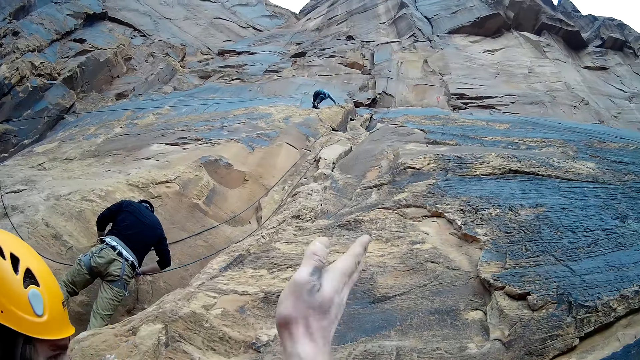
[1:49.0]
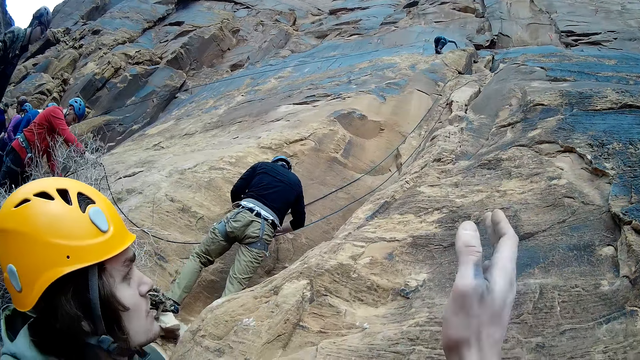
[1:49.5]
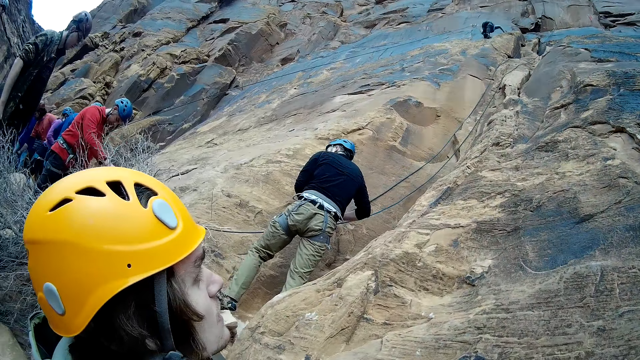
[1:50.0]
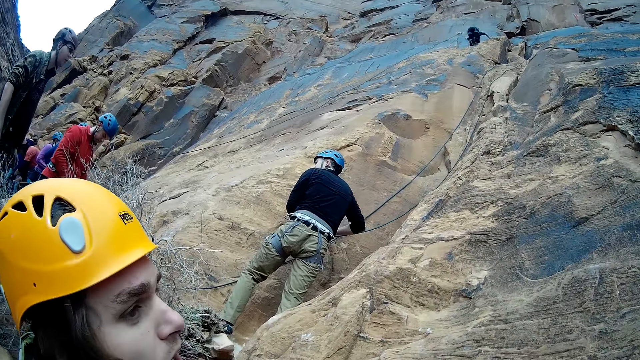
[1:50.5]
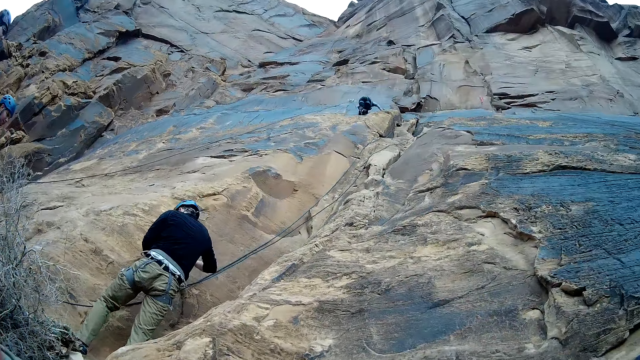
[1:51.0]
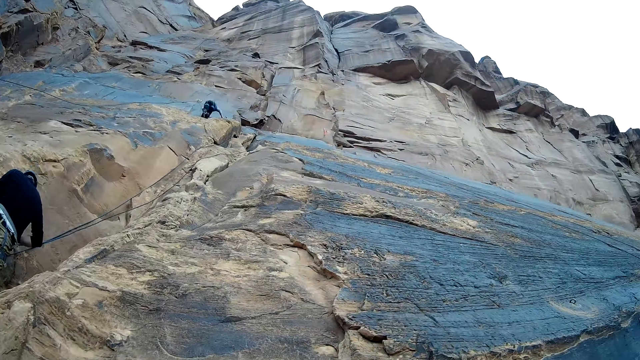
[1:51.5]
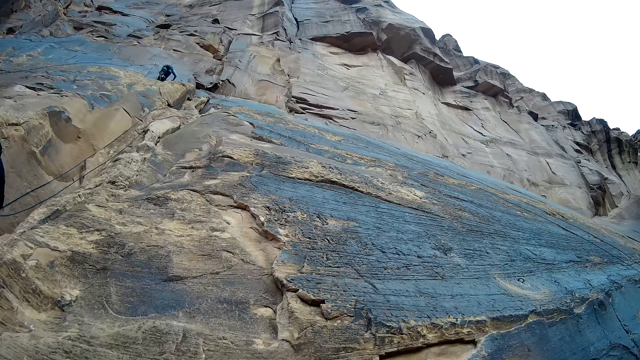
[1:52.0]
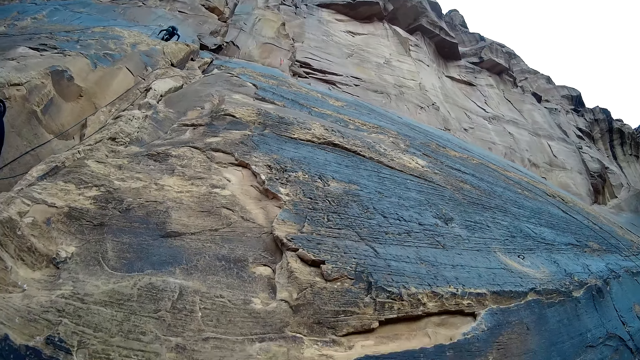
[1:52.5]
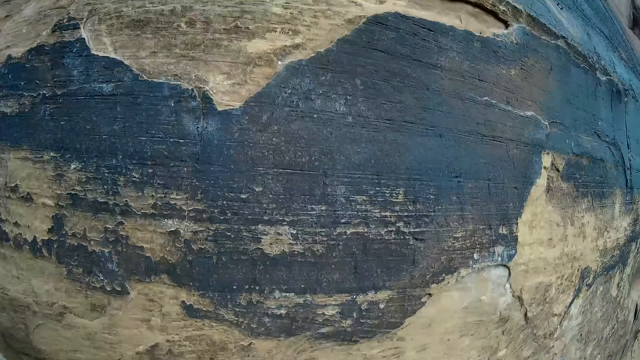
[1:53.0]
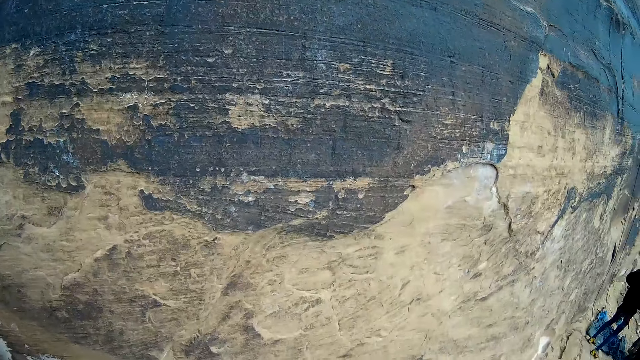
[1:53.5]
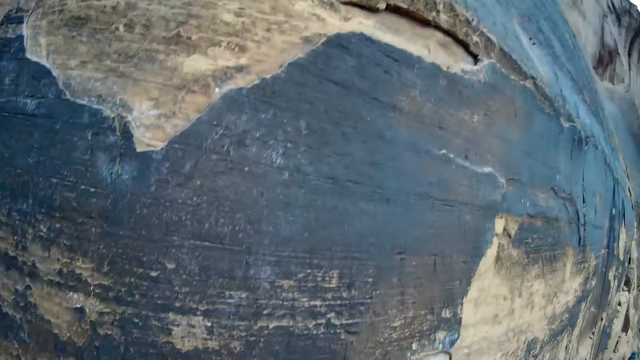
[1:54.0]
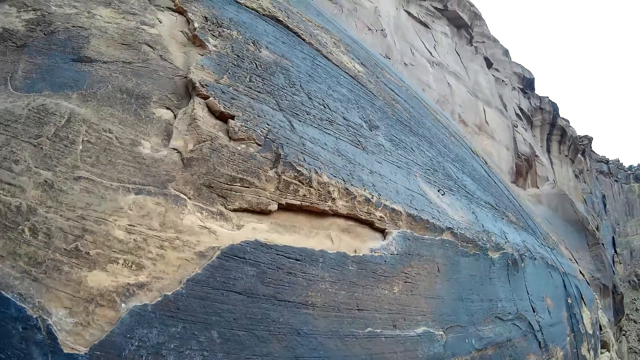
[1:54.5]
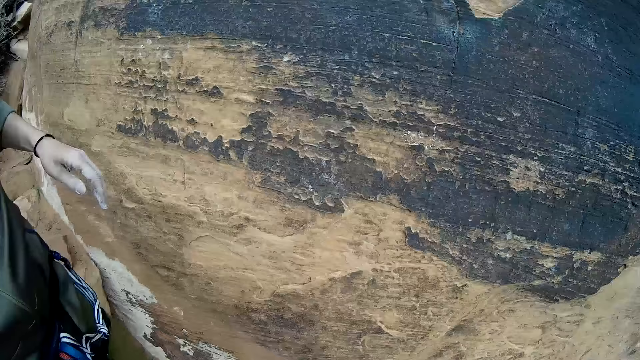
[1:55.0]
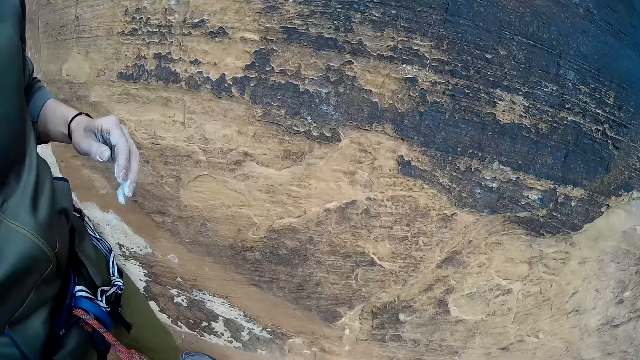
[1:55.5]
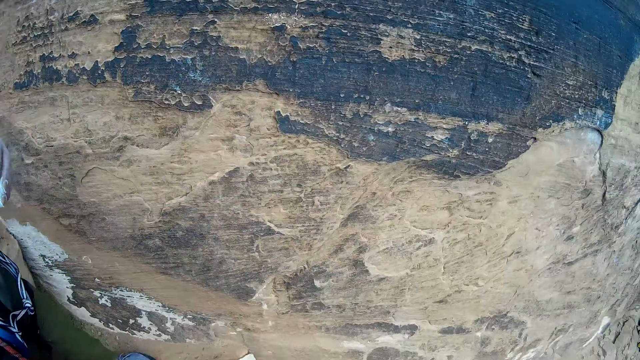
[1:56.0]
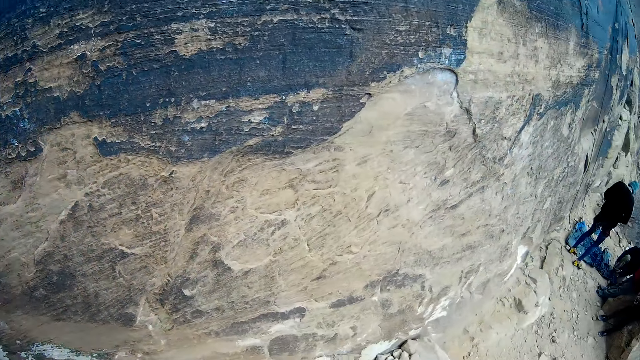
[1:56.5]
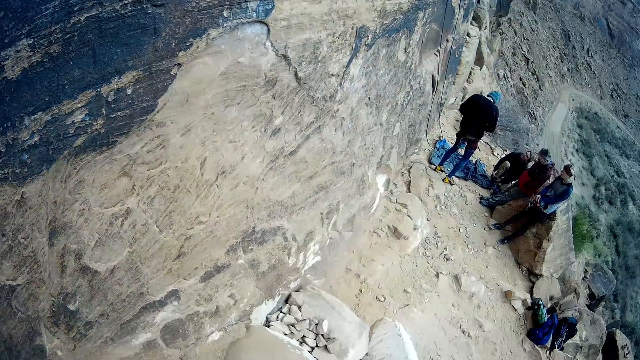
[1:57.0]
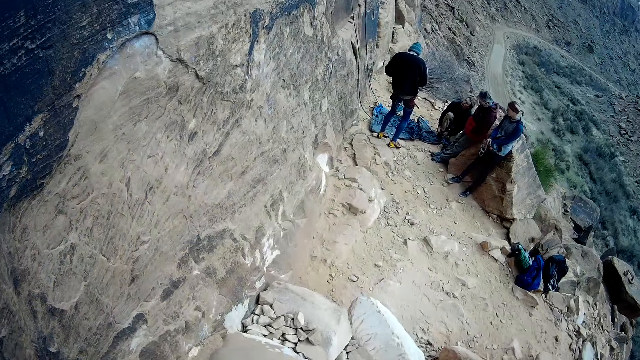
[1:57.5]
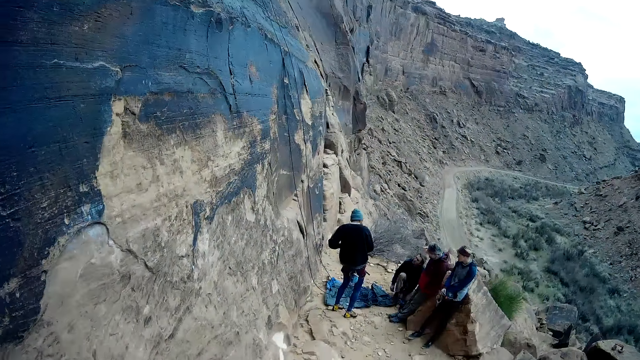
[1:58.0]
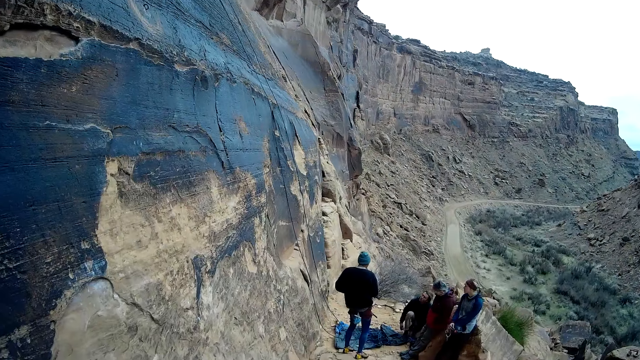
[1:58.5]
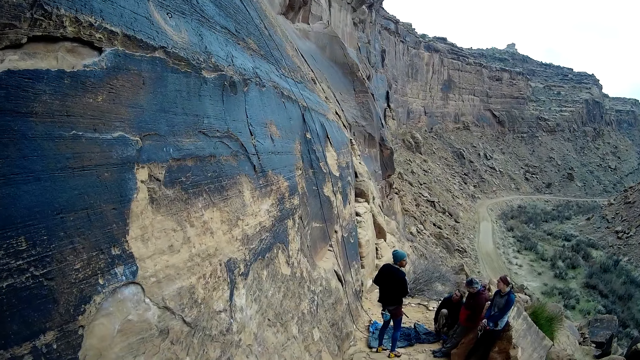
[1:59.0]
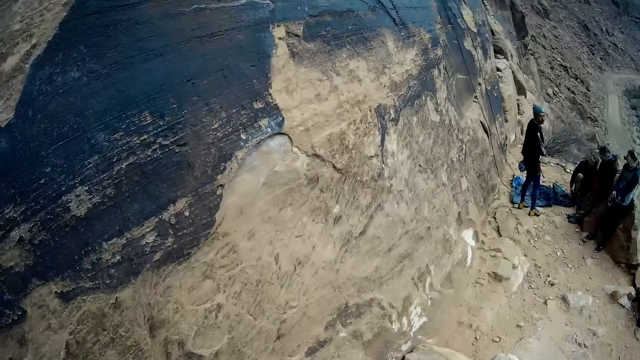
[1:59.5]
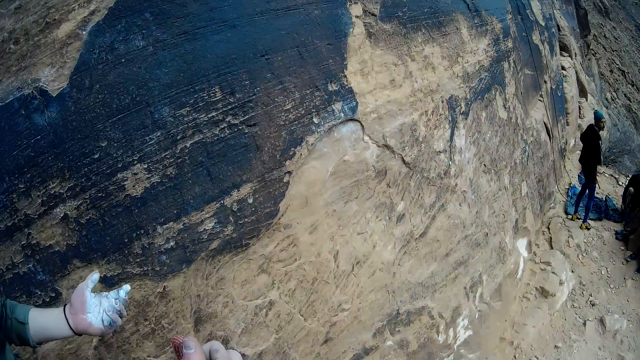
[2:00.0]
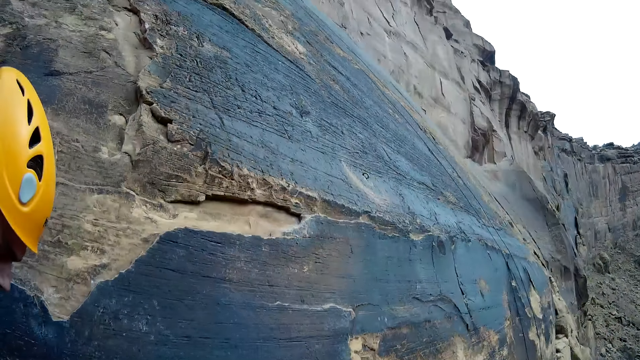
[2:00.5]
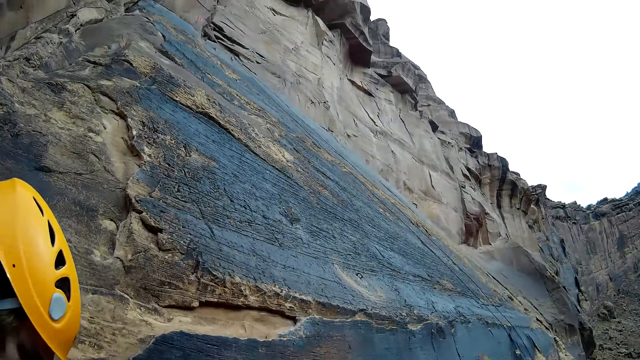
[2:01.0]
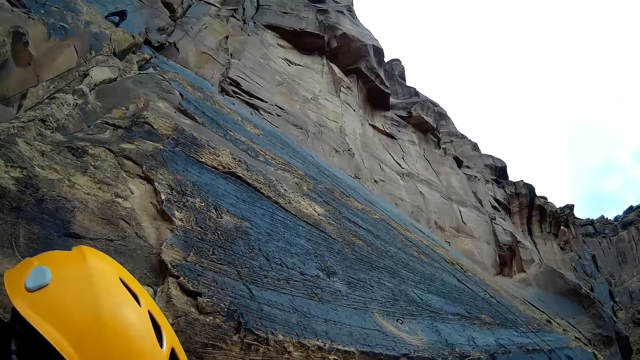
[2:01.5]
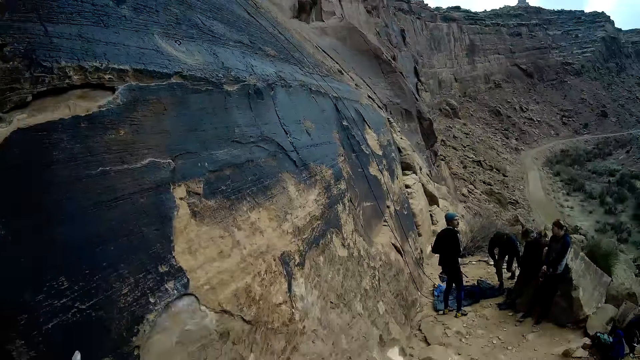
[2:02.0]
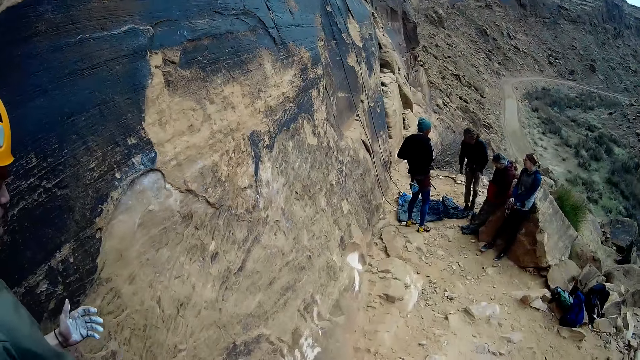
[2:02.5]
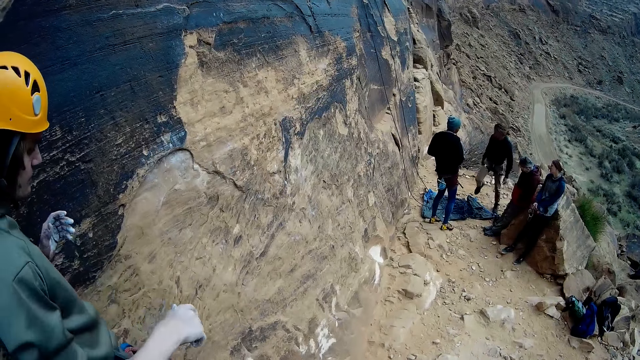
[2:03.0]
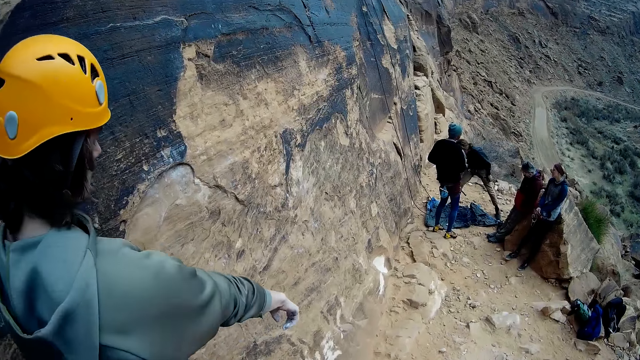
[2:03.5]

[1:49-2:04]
The camera wearer looks around. A man holds a rope. The camera wearer looks up to the mountain height. They look at a man, another man, a third man and a woman. They look around.

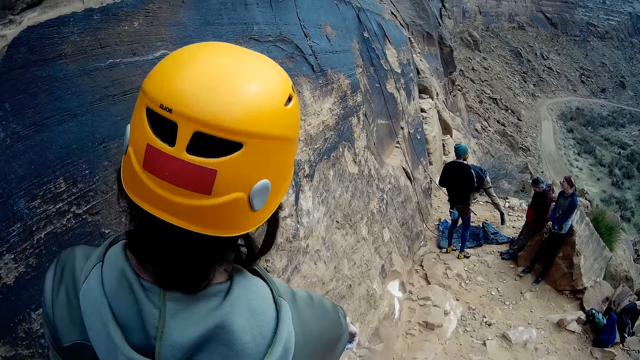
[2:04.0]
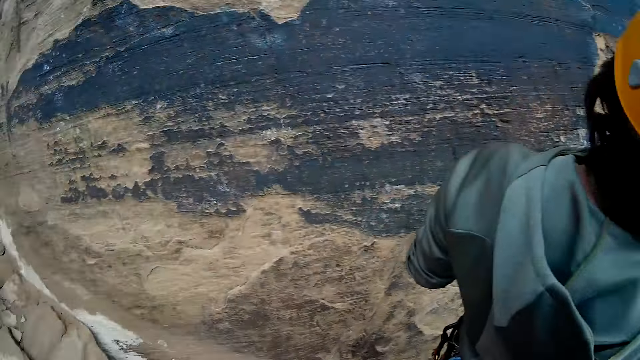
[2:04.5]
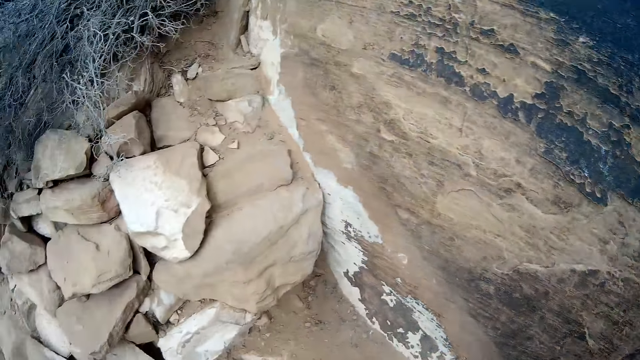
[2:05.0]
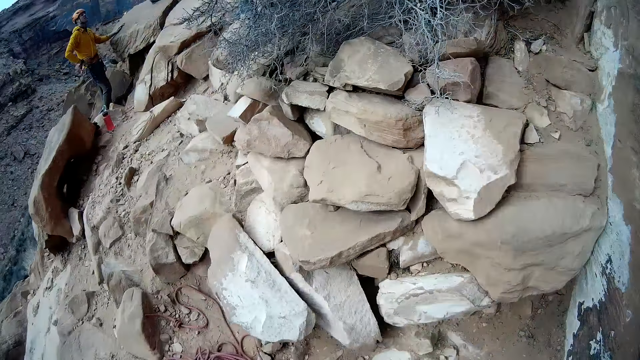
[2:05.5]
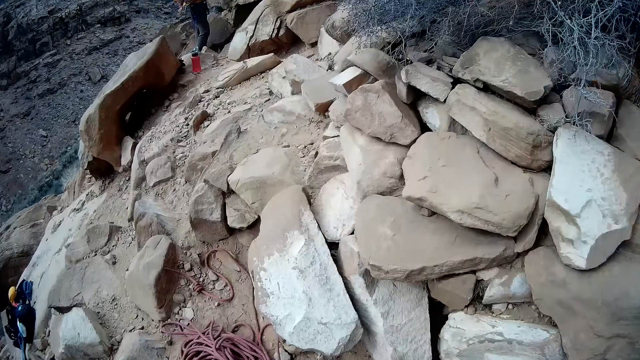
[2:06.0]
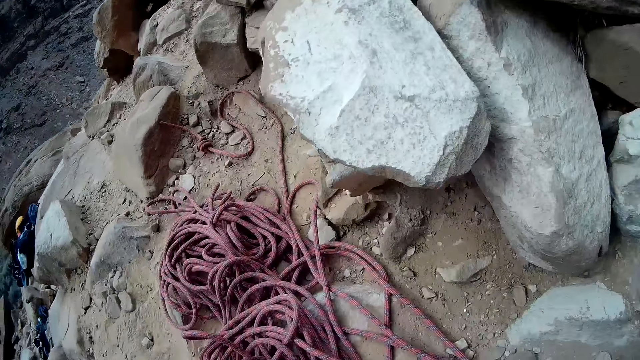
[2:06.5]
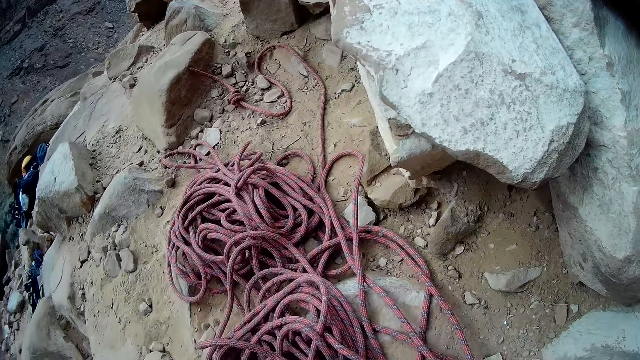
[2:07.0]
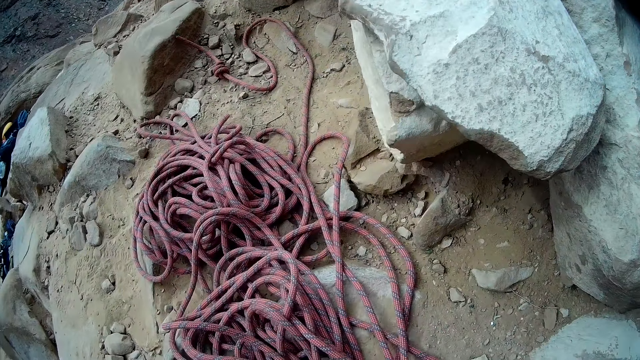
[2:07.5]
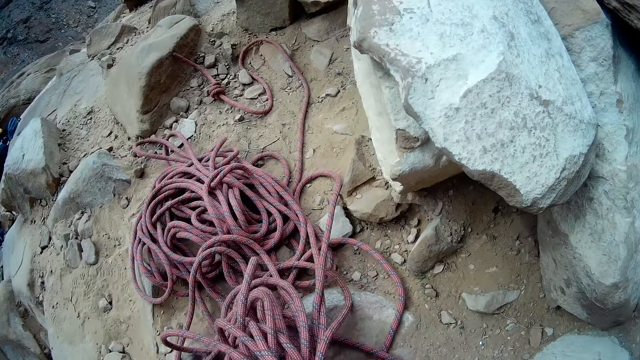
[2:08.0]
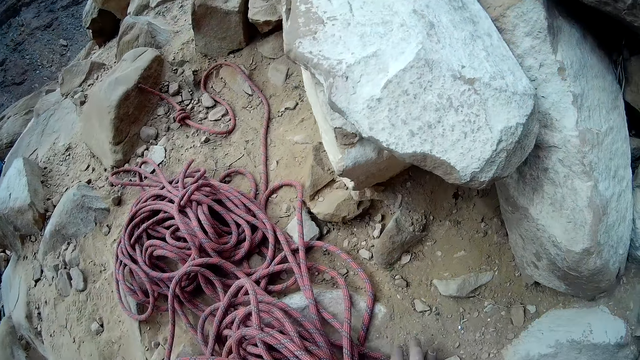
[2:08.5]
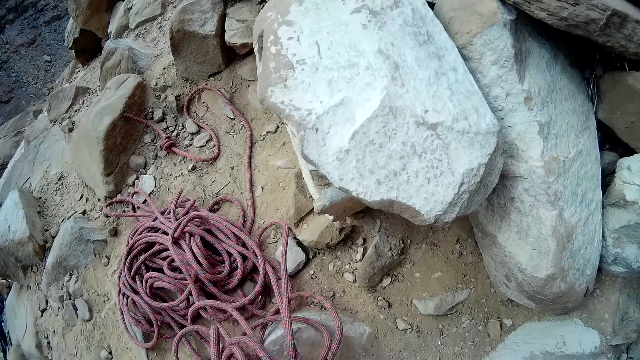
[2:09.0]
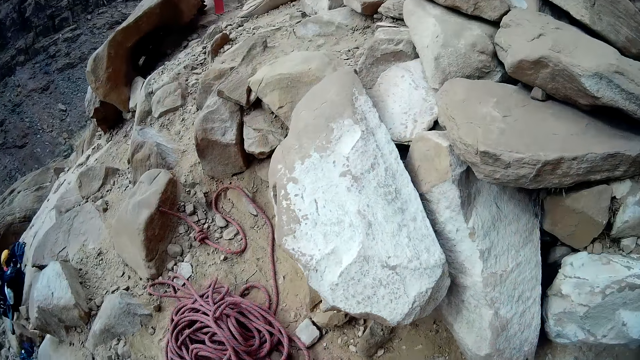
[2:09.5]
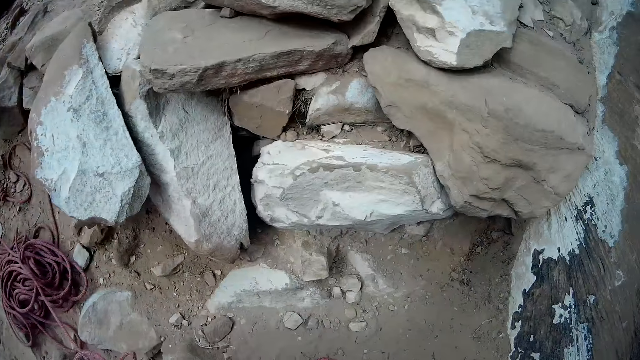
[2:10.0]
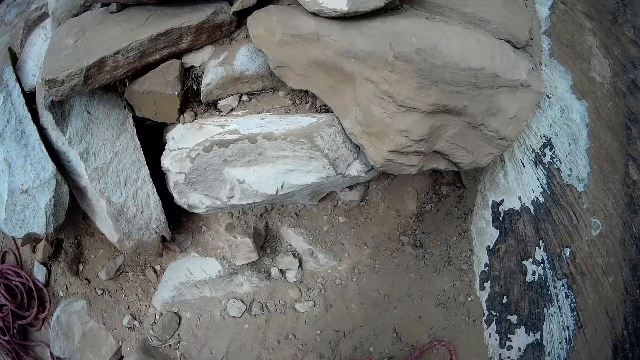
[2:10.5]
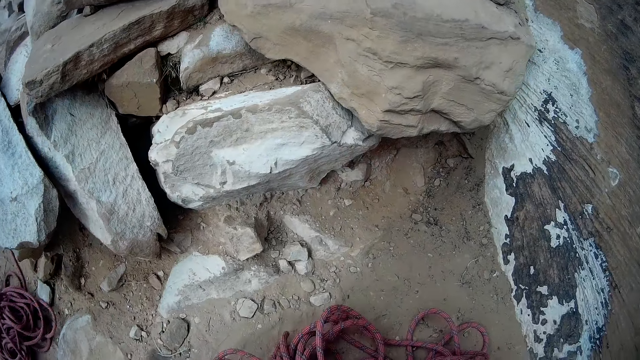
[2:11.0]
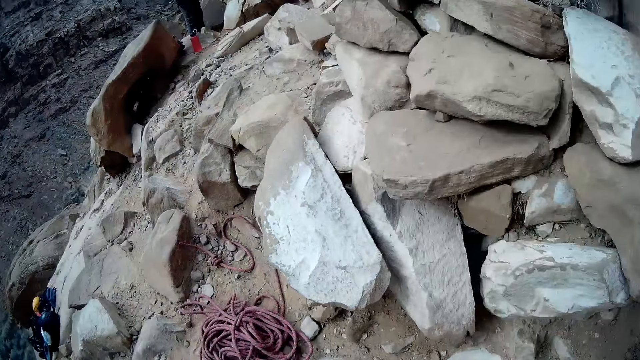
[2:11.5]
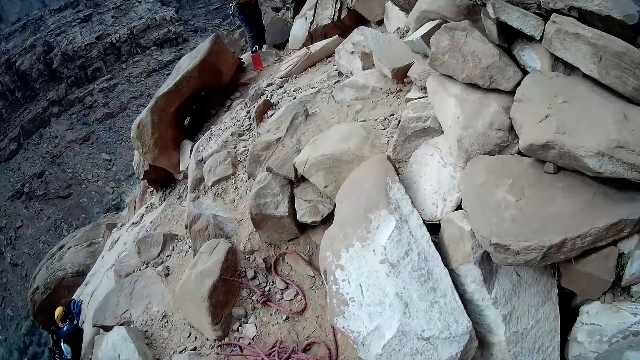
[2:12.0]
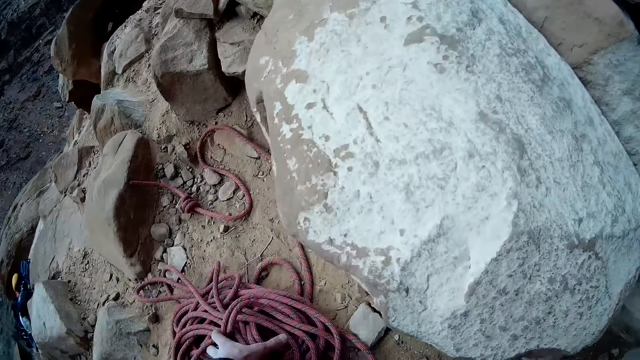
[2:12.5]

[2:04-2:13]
A man walks near the camera wearer. The camera wearer picks up the rope from the ground. They hold the rope.
